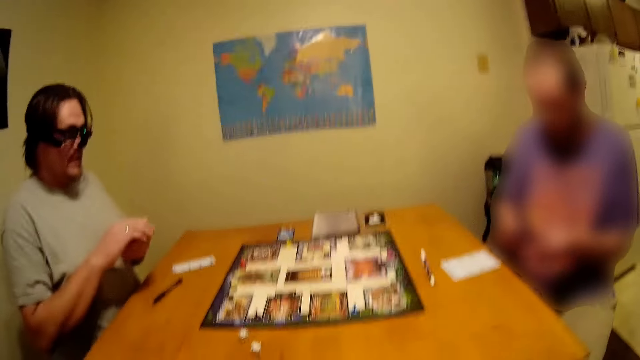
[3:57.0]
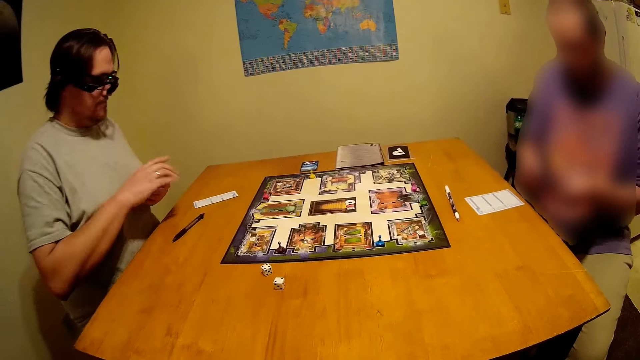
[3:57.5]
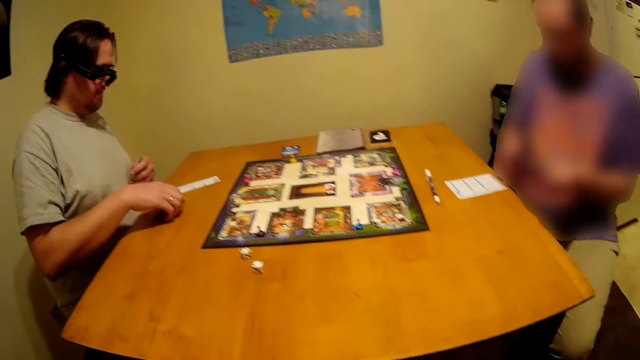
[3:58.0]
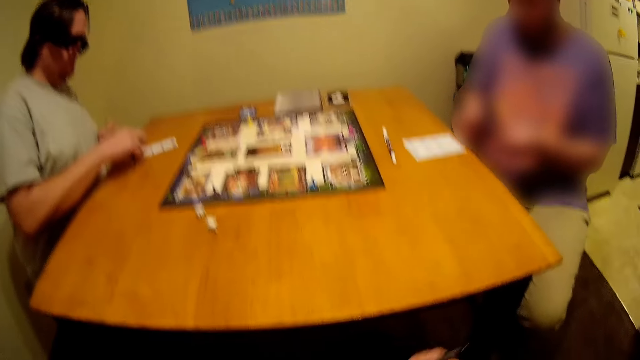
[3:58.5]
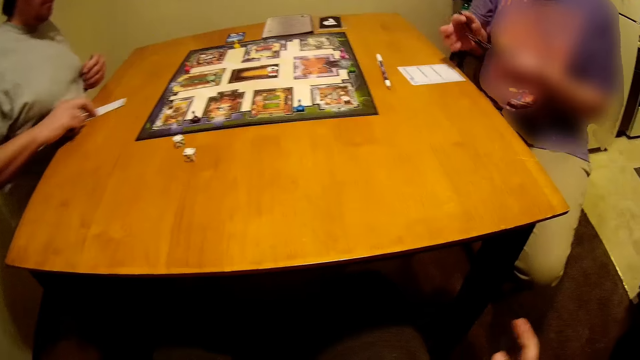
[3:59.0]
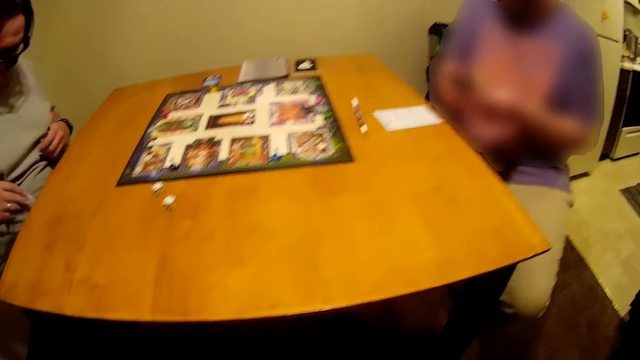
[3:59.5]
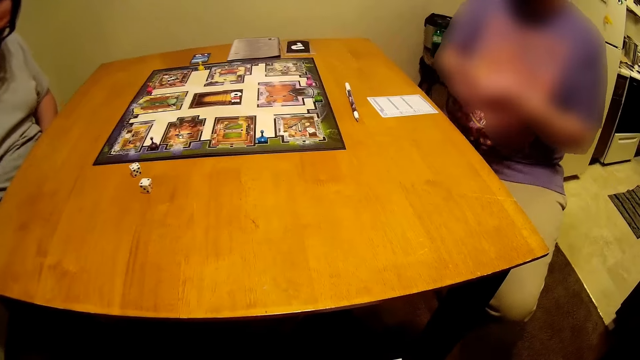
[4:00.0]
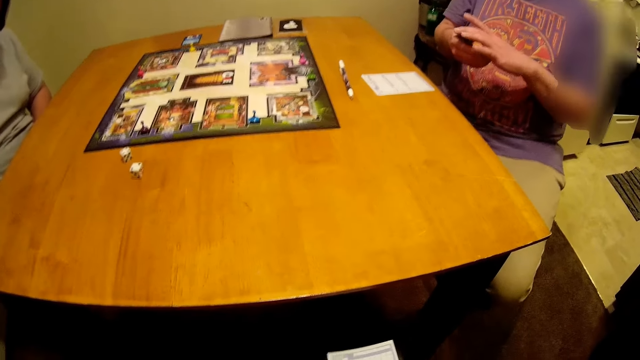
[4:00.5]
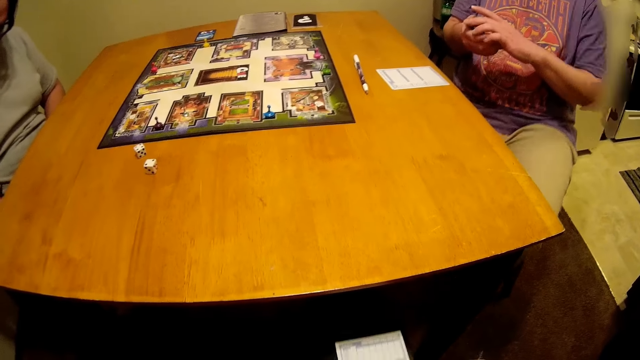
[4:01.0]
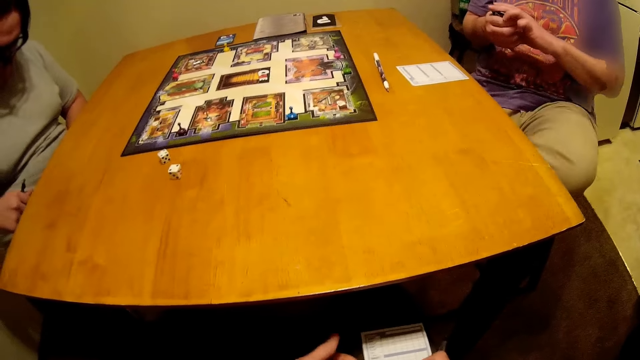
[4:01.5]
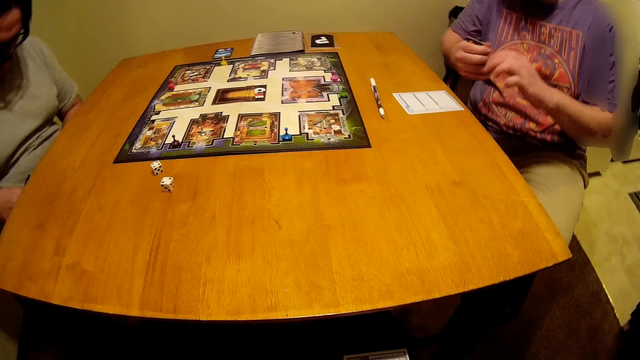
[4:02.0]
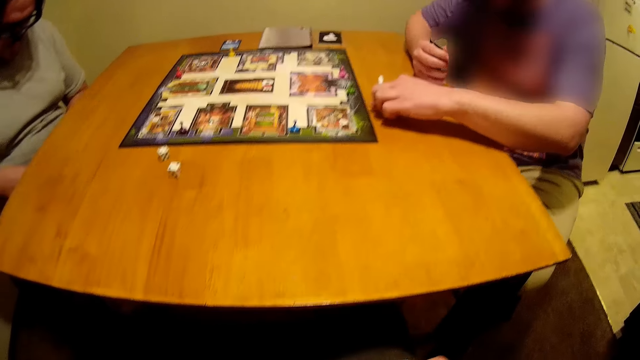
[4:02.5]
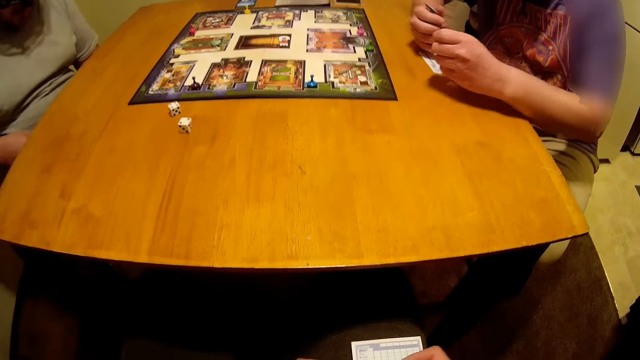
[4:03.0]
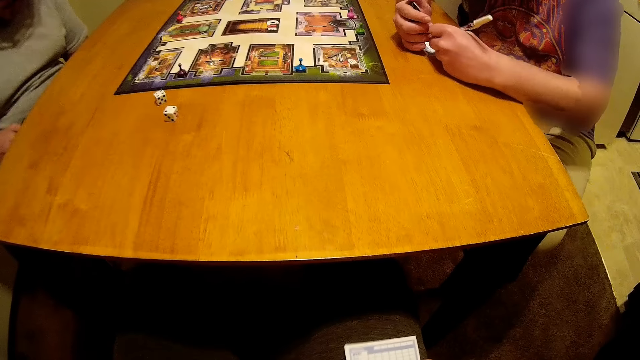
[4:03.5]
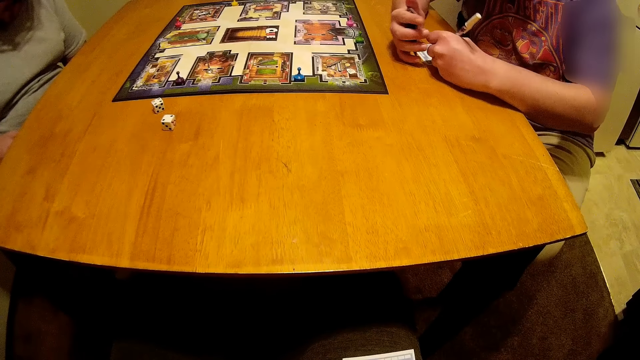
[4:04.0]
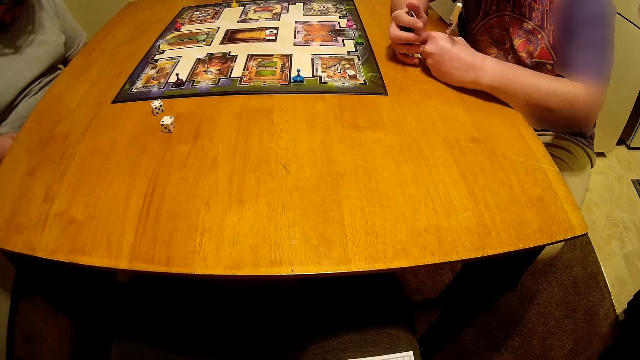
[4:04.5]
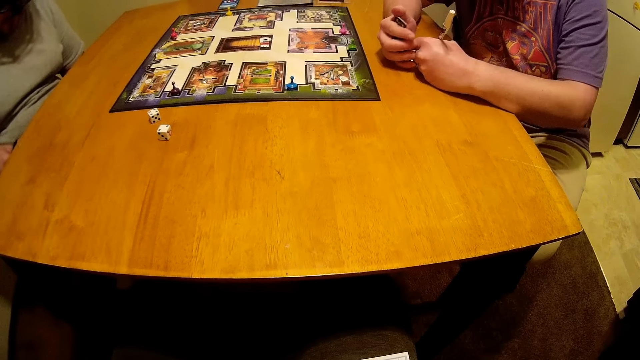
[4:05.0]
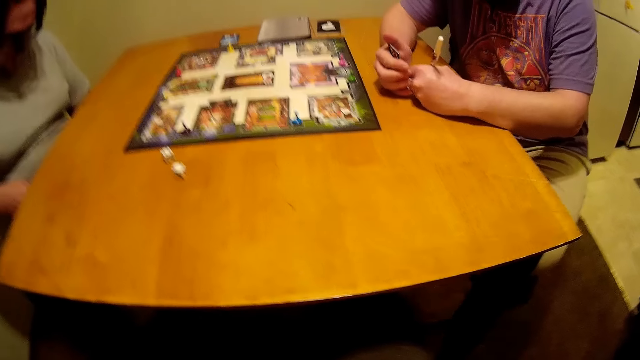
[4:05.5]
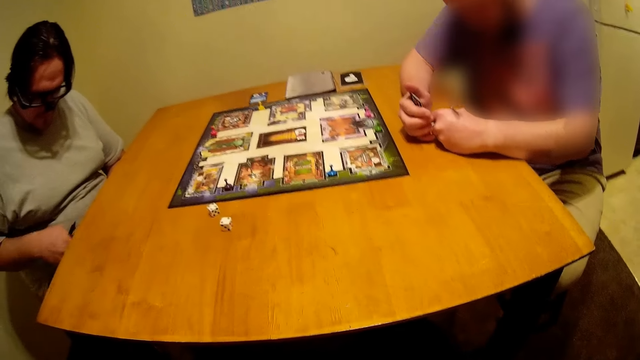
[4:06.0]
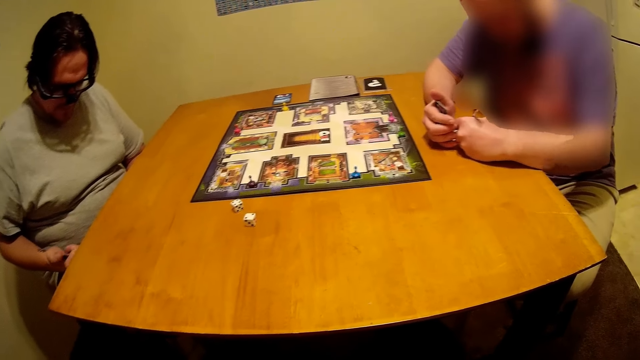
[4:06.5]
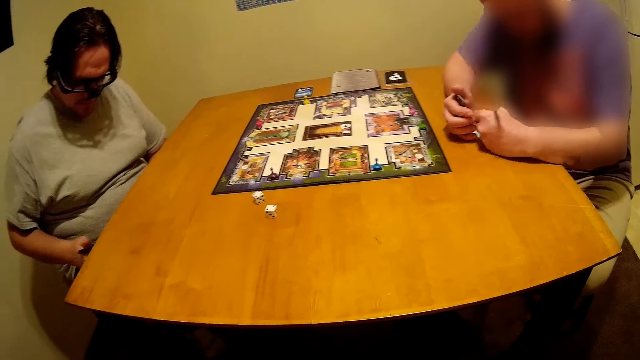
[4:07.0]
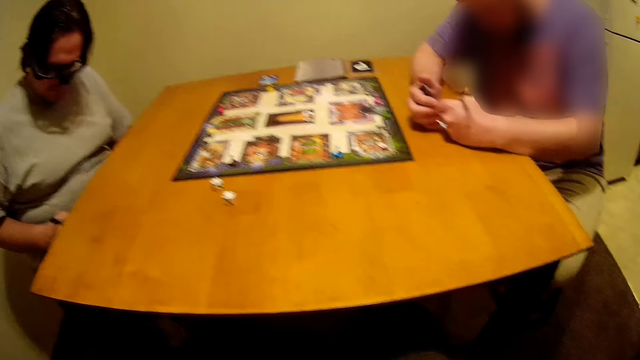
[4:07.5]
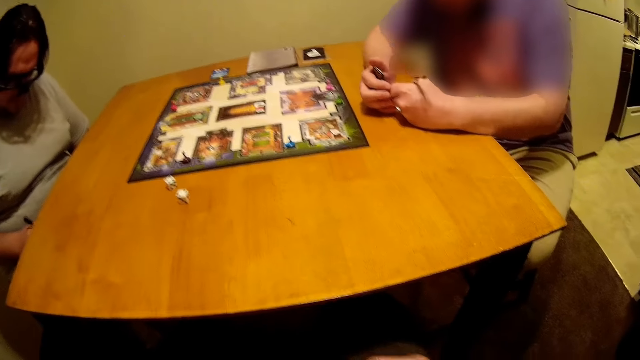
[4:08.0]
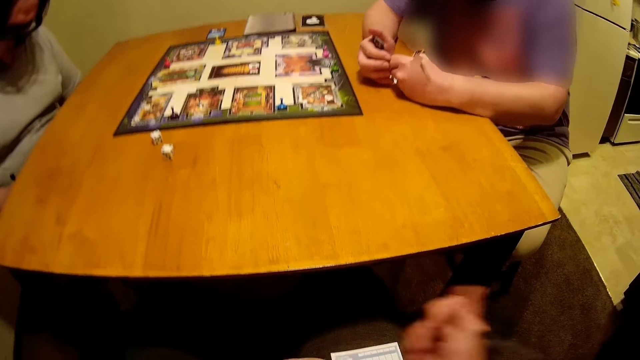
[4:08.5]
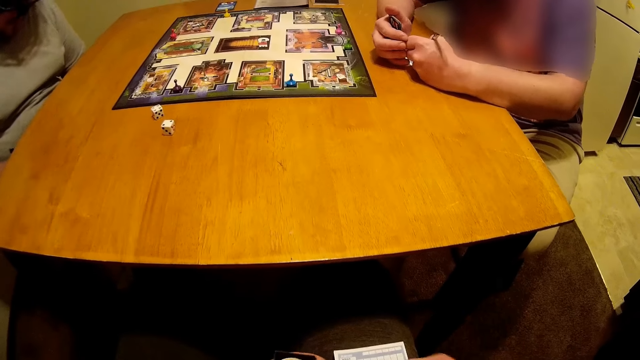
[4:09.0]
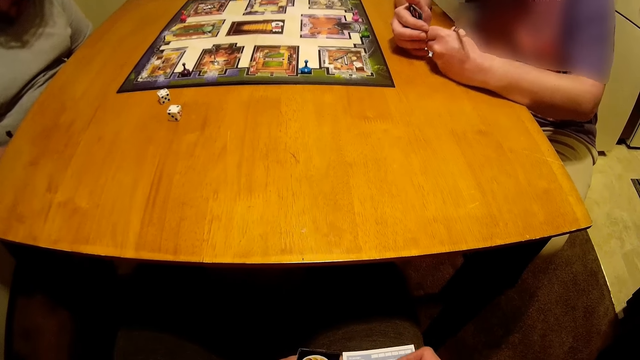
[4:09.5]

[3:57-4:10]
A man picks up a pen on the table and takes a paper on the table. The camera wearer moves hands around. They look around. The man moves hands under the table. The camera wearer holds the paper. Another man moves legs. The other man picks up a pen on the table. The camera wearer looks around. The other man writes on the paper with the pen. The first man turns the pen. The first man writes on the paper with the pen. The camera wearer looks at the paper. They write something on the paper.

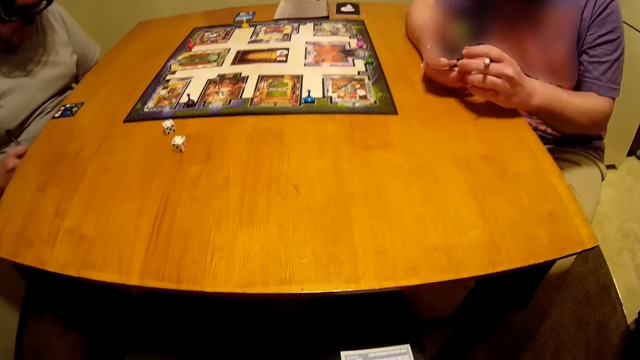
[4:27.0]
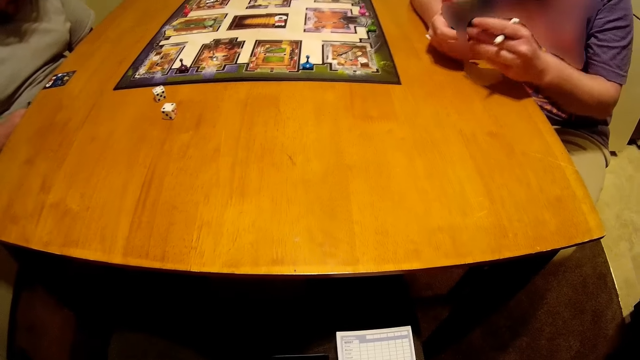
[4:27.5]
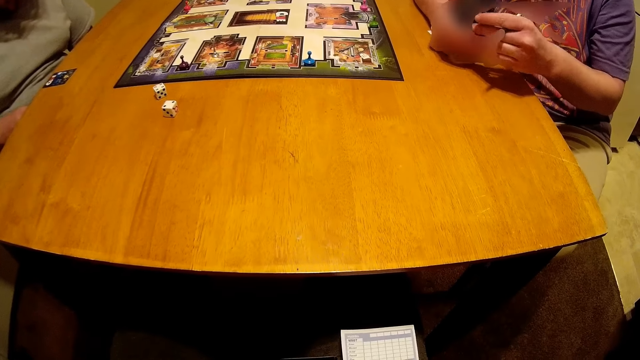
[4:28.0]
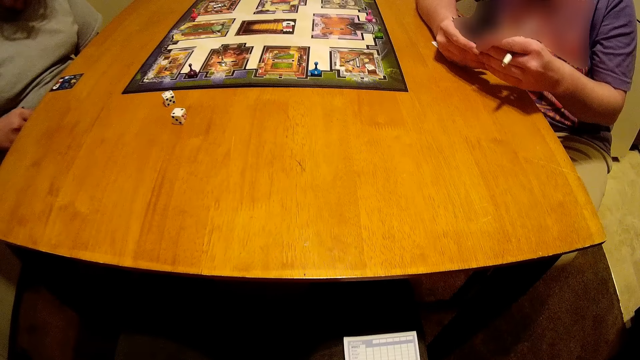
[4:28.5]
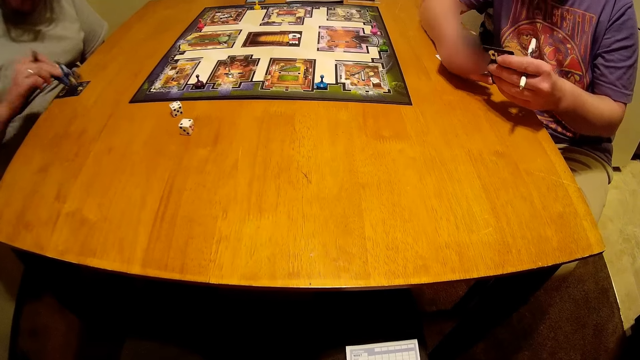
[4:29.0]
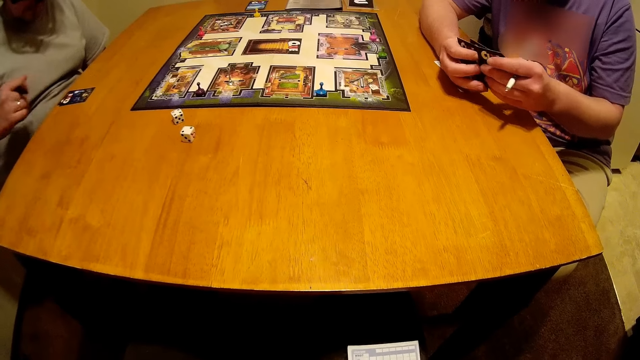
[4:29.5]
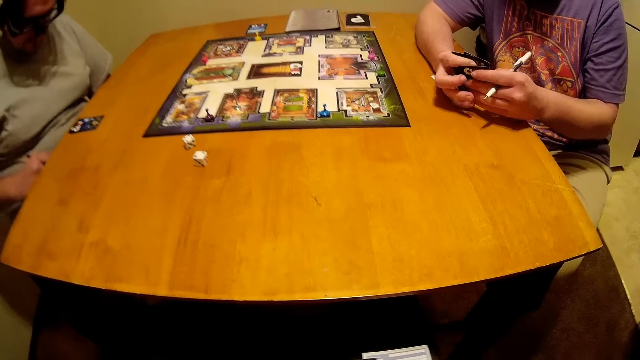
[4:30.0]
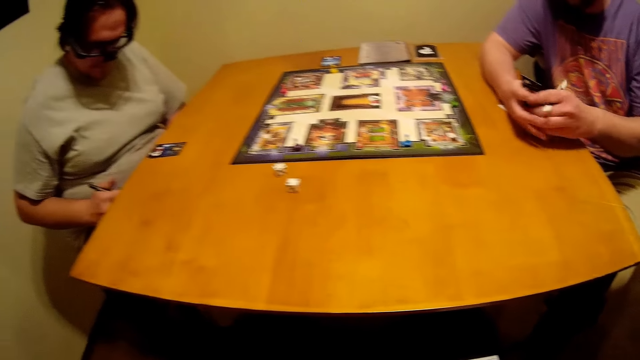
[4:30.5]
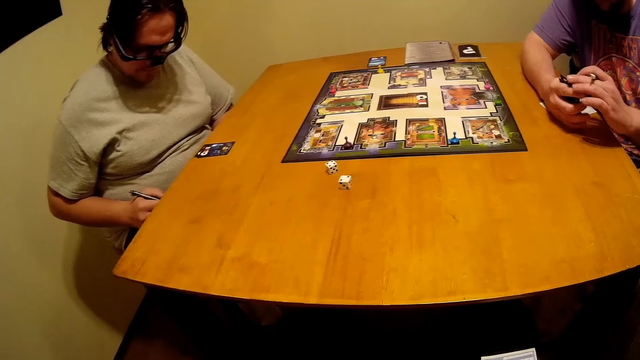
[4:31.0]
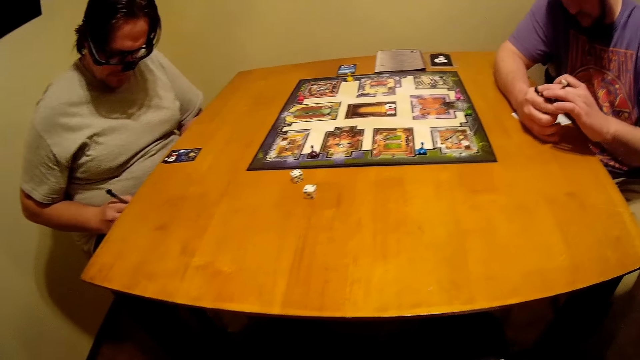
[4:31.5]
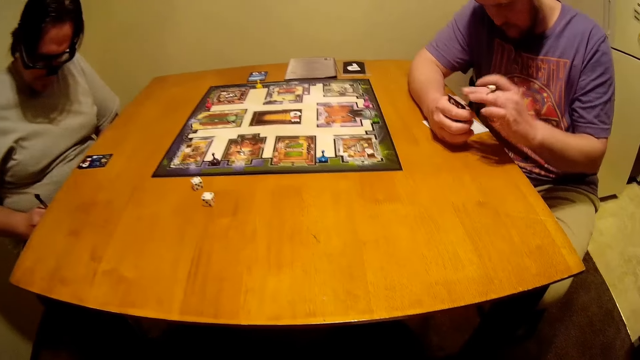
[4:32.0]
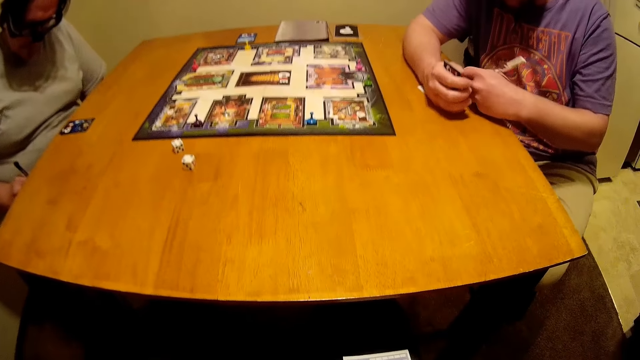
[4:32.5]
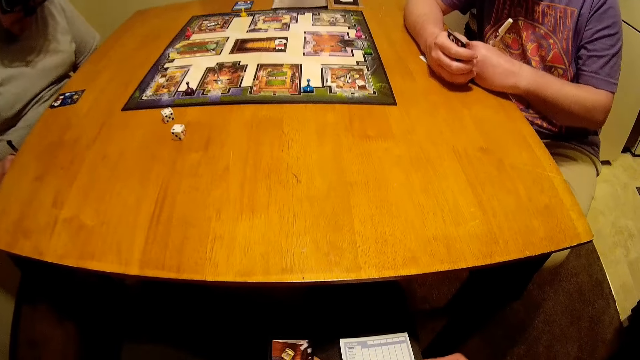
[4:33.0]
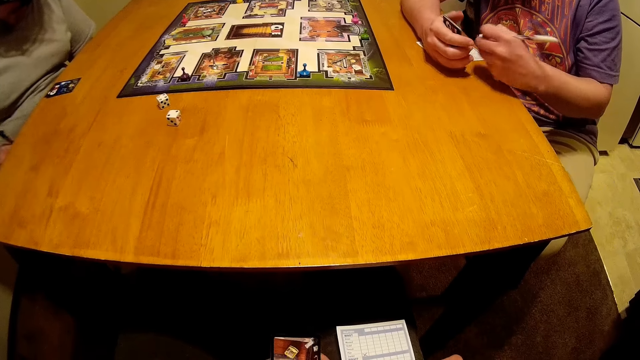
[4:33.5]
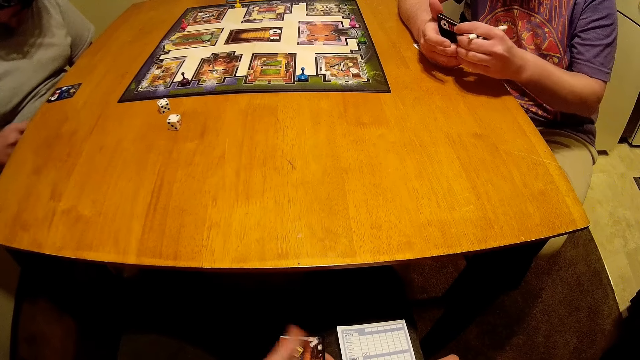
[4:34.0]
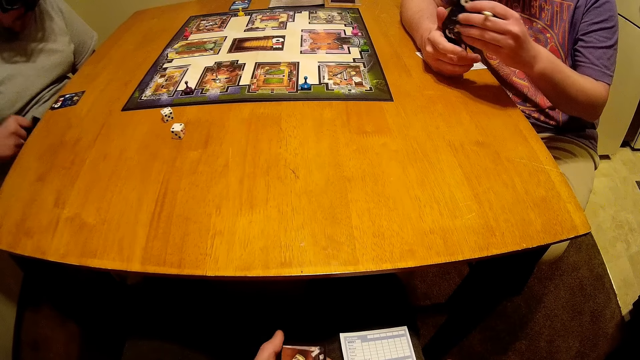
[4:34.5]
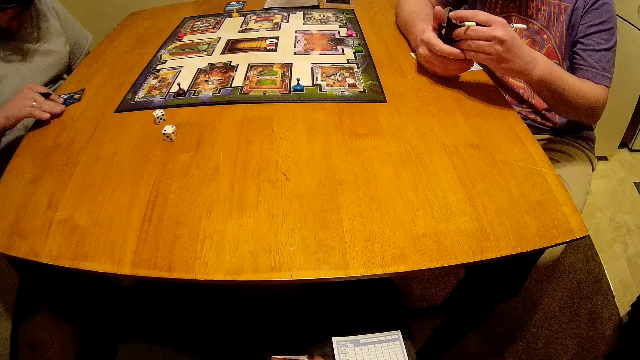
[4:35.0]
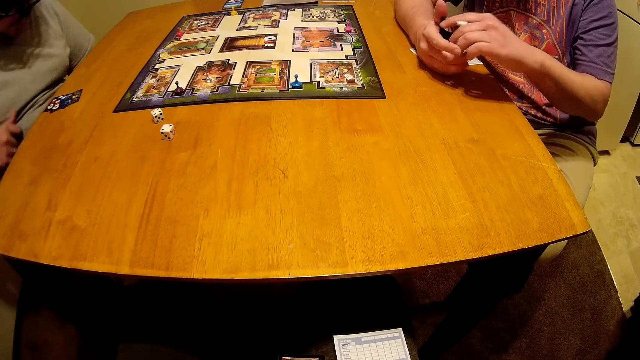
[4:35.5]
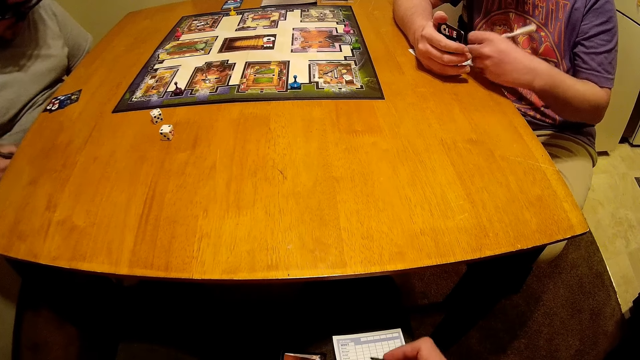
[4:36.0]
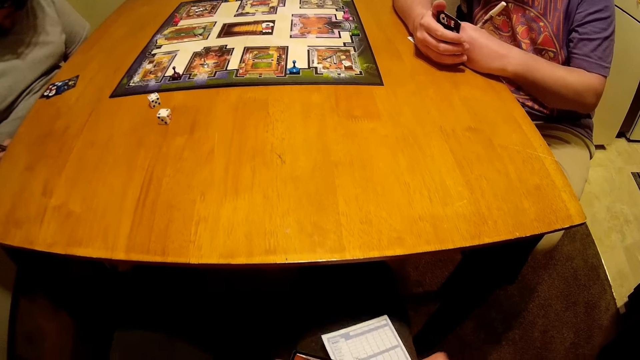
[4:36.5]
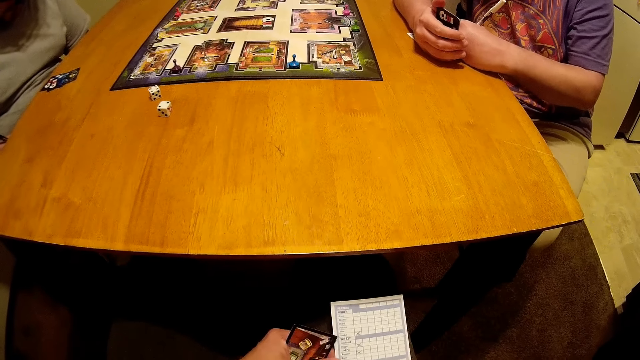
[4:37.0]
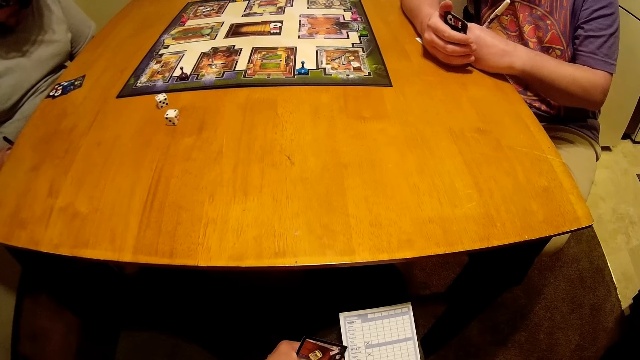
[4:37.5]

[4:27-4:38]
A man arranges cards. The camera wearer looks at a paper. Another man puts a card on the table. The other man moves hands under the table. The camera wearer looks around. The other man writes on the paper with a pen. The first man writes on the paper with a pen. The camera wearer looks at the paper. They move a finger. The first man arranges cards. The camera wearer looks at the paper. The other man puts a card on the table. The other man moves hands under the table. The first man writes on the paper with the pen. The other man writes on the paper with the pen. The camera wearer writes on the paper with the pen.
